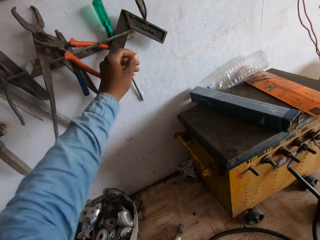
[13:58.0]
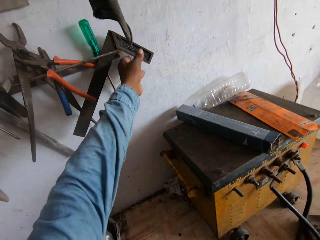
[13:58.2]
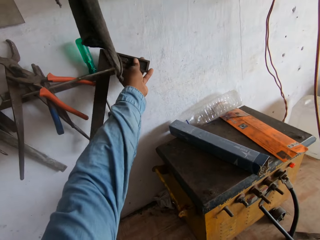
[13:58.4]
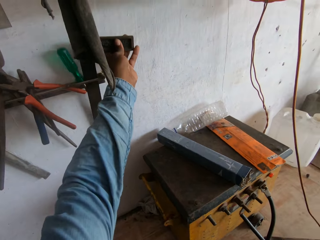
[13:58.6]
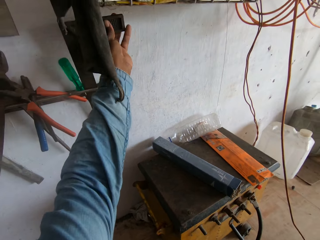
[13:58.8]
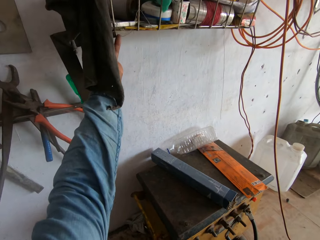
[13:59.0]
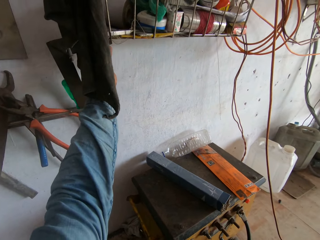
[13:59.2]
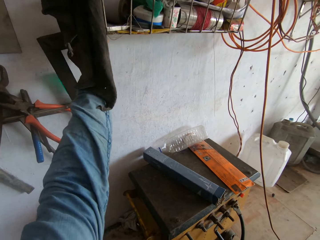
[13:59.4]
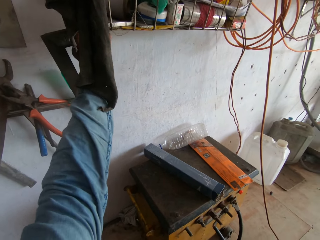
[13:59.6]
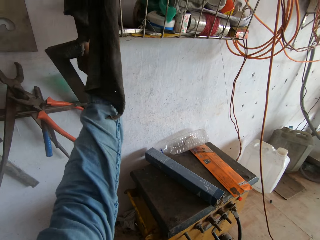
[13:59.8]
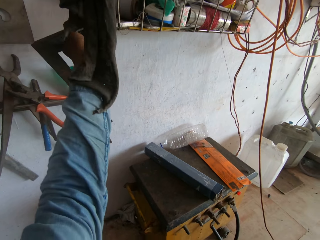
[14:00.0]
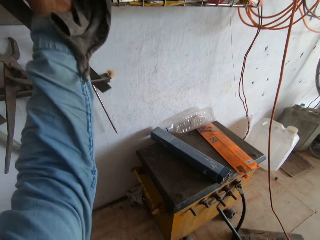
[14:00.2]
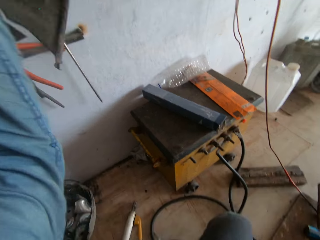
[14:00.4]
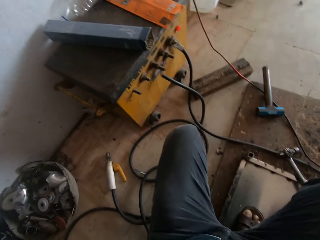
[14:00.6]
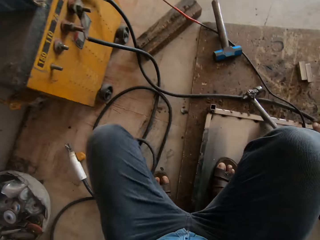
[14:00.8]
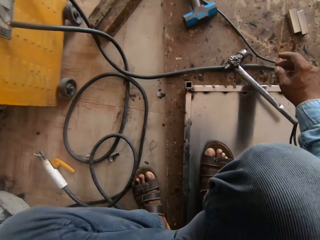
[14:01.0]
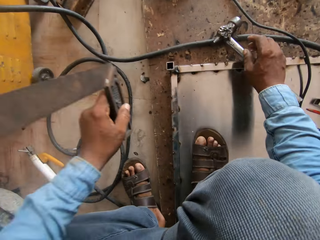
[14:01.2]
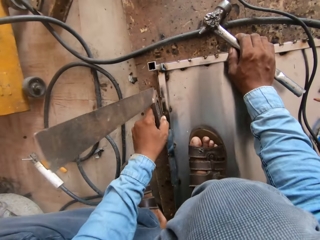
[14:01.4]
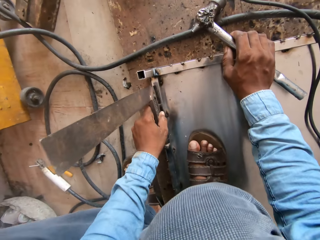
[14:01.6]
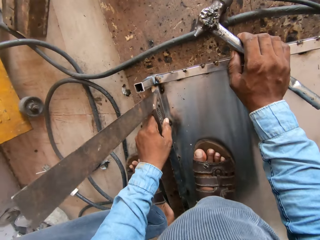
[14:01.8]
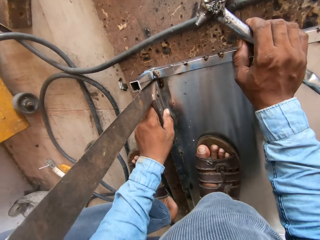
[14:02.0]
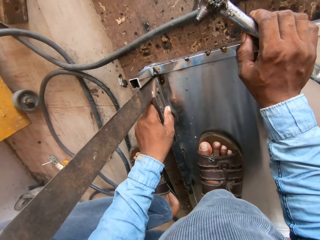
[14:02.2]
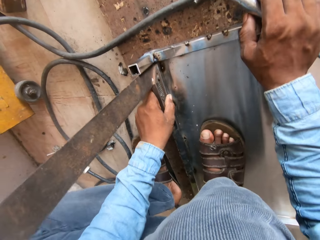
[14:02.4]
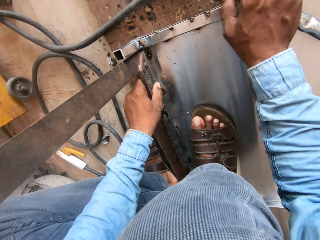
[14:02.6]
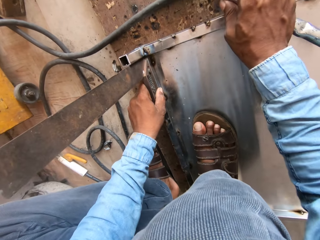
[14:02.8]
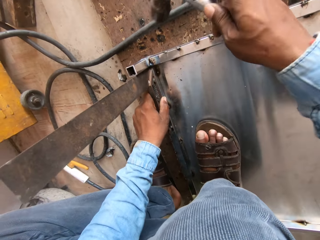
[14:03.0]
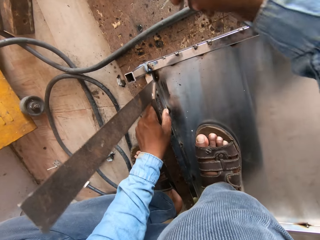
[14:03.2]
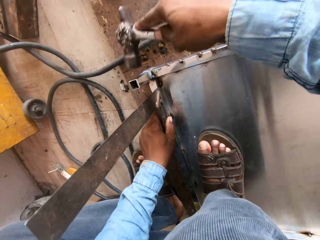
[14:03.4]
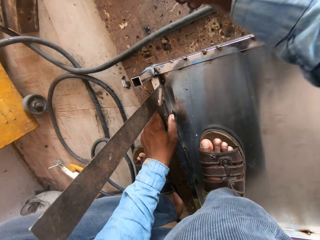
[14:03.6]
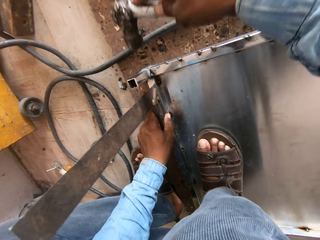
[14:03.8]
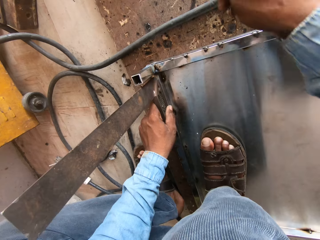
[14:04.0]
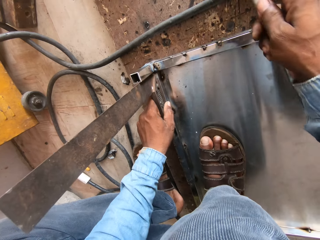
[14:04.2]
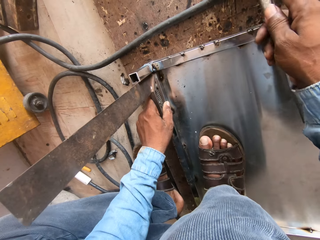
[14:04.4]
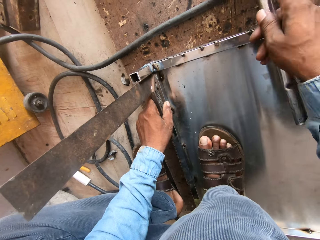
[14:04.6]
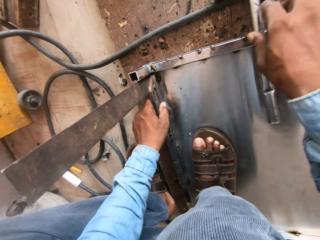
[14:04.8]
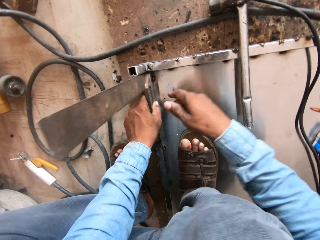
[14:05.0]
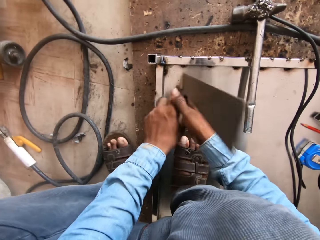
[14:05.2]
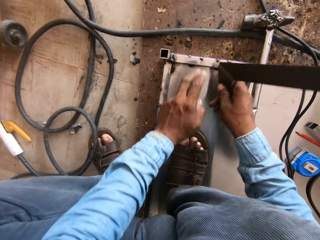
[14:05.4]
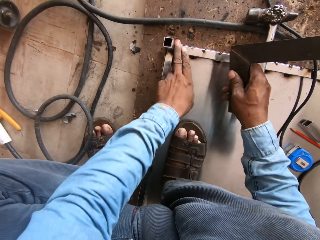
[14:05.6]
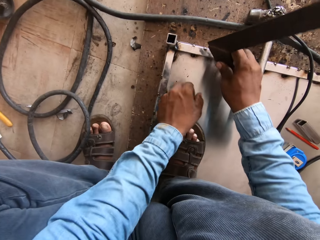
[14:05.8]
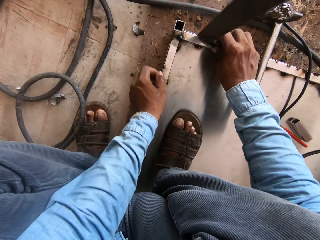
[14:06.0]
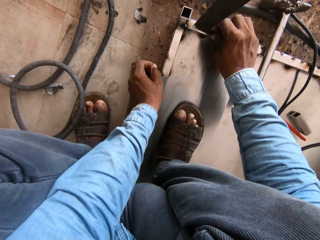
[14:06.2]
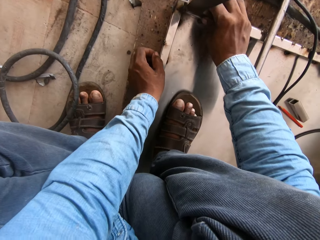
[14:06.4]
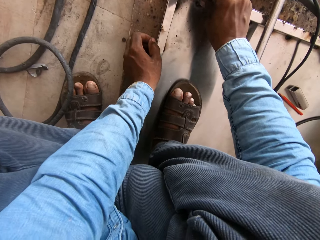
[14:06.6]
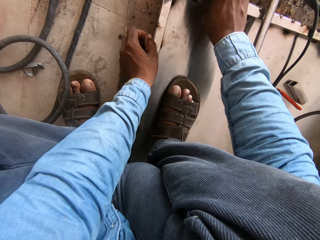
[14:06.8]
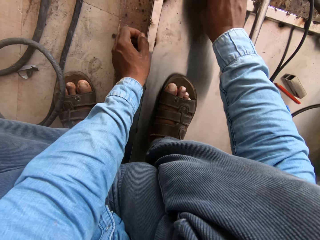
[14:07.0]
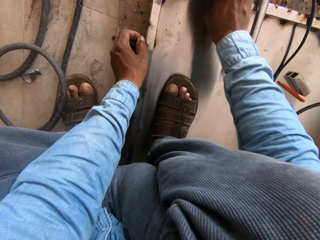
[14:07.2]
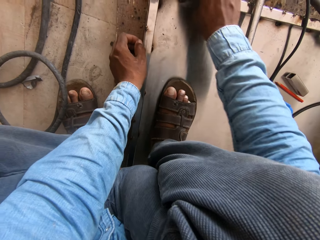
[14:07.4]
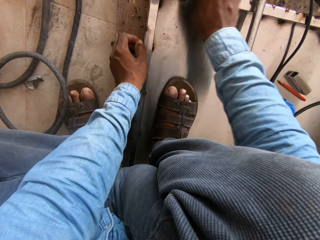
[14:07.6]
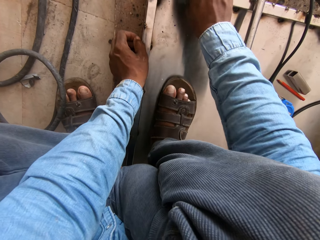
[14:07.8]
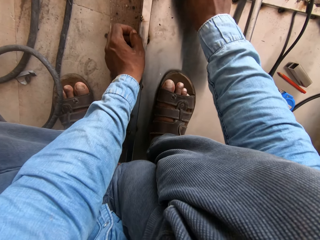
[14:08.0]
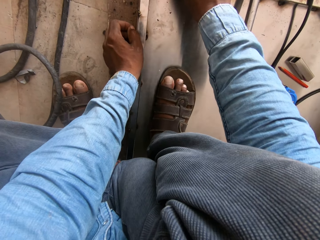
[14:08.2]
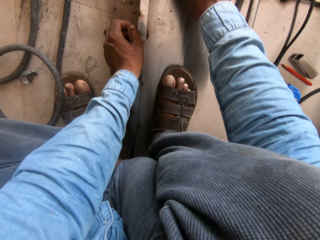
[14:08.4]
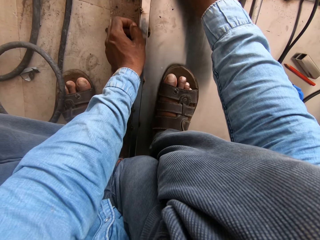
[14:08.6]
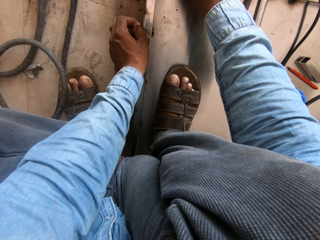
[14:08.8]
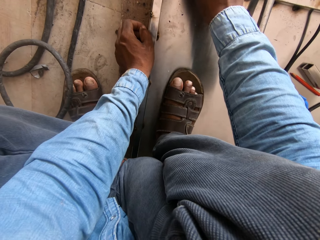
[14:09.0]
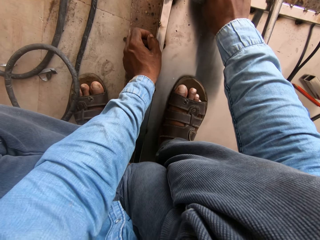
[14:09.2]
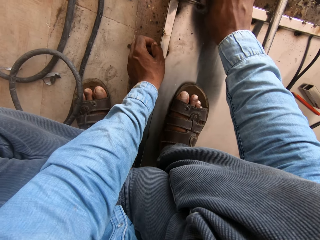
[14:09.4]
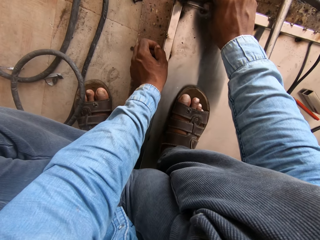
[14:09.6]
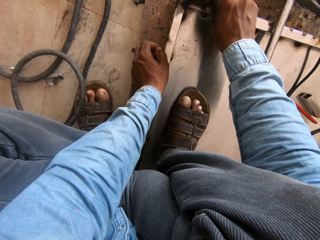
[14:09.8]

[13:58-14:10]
The camera wearer picks up a square. They hold the square. They measure on the metal. They hold the square with the right hand.

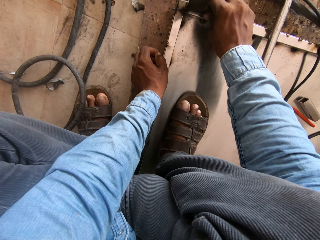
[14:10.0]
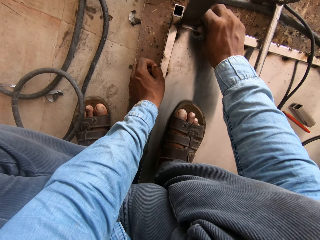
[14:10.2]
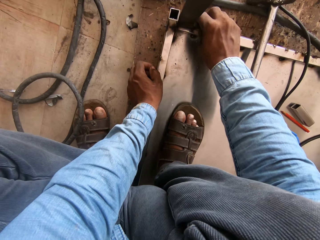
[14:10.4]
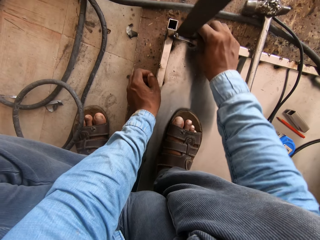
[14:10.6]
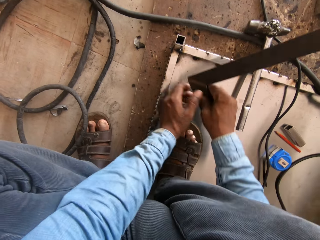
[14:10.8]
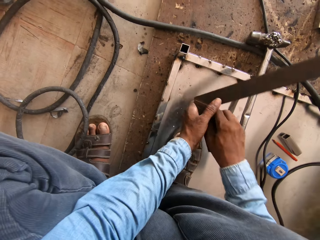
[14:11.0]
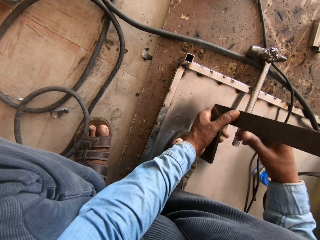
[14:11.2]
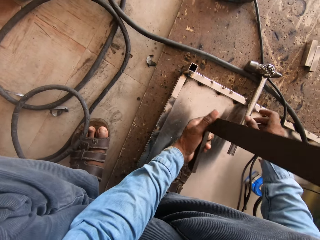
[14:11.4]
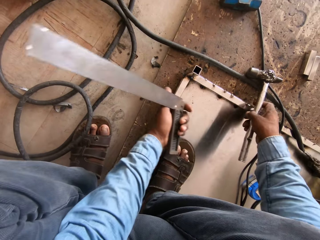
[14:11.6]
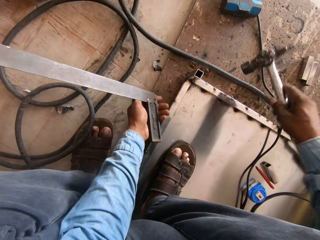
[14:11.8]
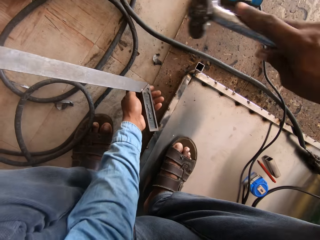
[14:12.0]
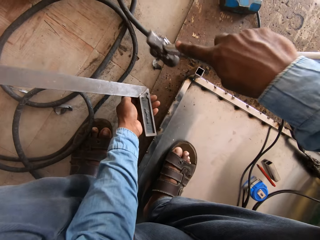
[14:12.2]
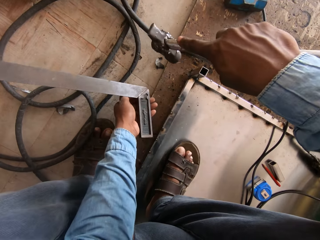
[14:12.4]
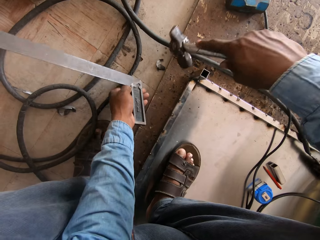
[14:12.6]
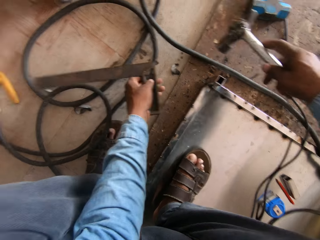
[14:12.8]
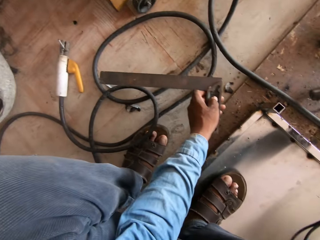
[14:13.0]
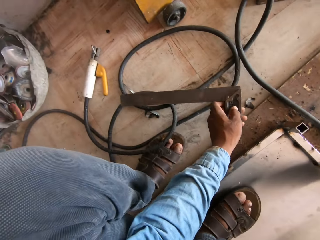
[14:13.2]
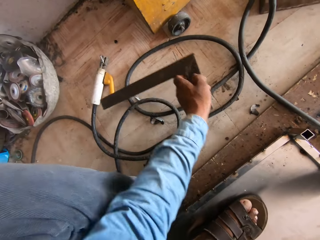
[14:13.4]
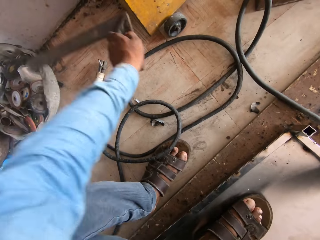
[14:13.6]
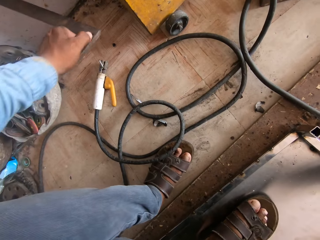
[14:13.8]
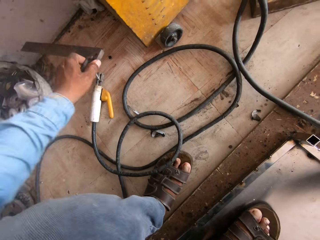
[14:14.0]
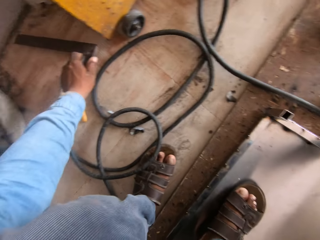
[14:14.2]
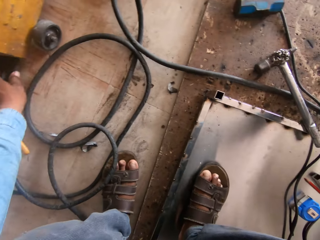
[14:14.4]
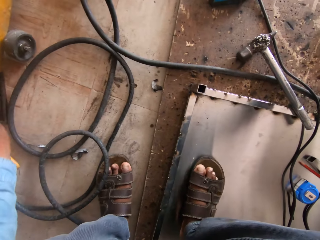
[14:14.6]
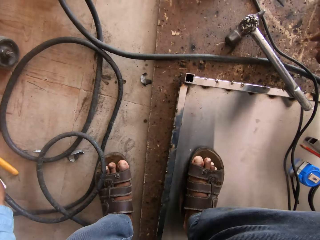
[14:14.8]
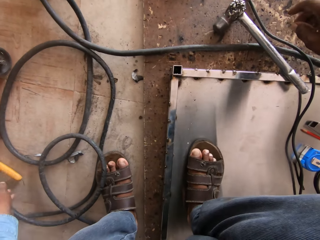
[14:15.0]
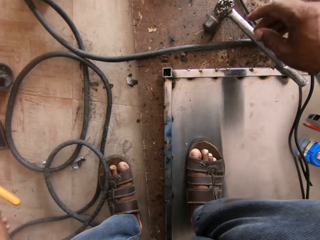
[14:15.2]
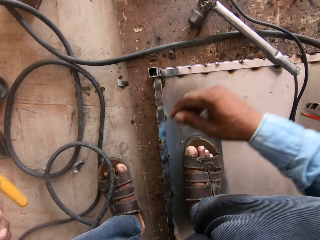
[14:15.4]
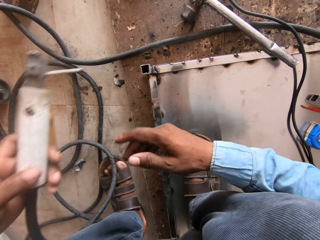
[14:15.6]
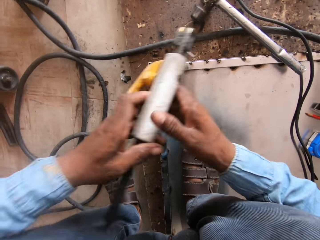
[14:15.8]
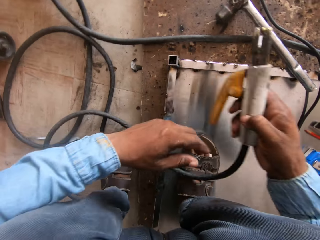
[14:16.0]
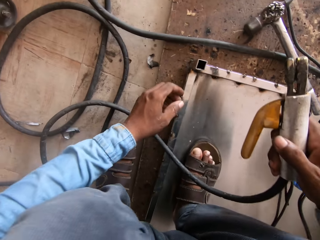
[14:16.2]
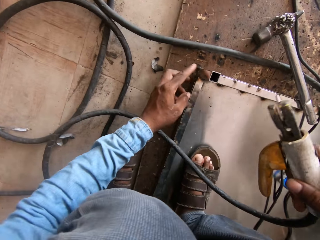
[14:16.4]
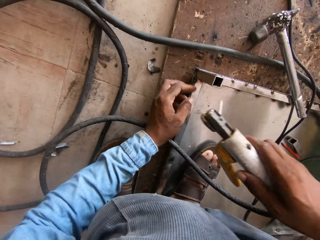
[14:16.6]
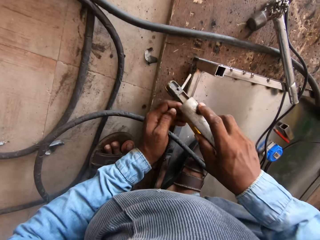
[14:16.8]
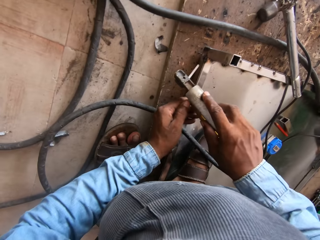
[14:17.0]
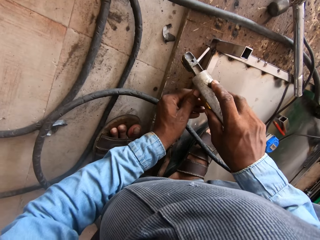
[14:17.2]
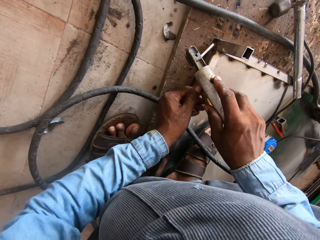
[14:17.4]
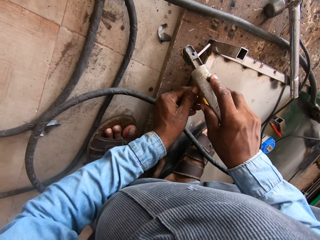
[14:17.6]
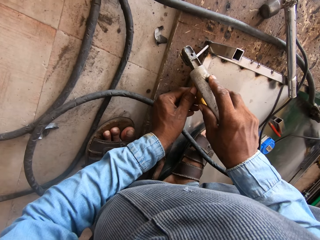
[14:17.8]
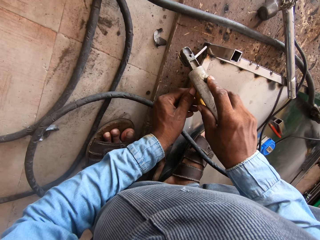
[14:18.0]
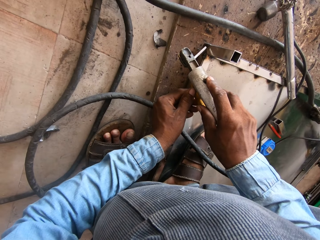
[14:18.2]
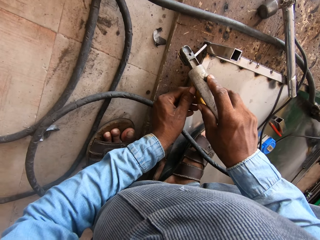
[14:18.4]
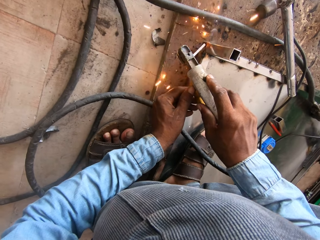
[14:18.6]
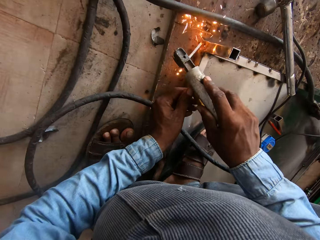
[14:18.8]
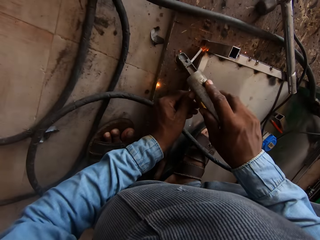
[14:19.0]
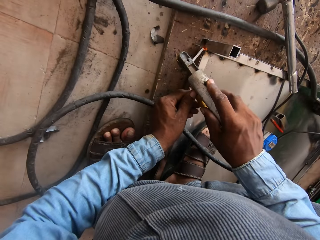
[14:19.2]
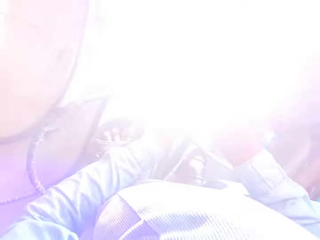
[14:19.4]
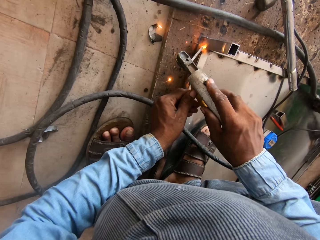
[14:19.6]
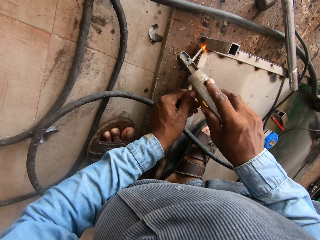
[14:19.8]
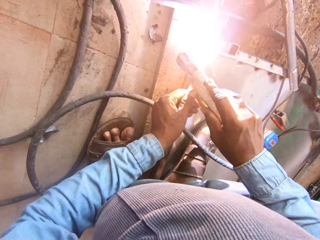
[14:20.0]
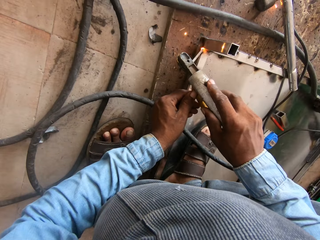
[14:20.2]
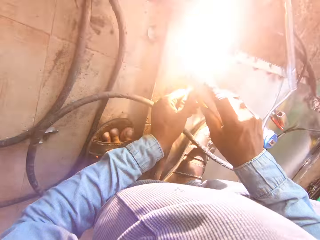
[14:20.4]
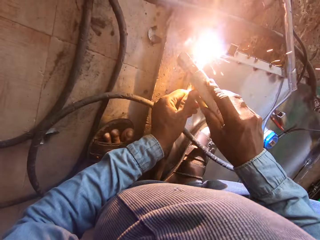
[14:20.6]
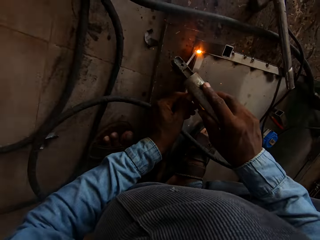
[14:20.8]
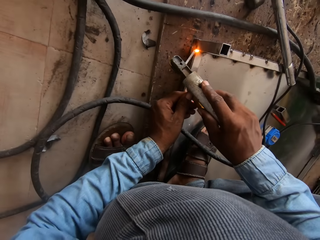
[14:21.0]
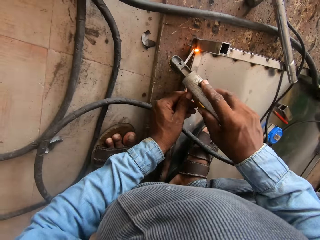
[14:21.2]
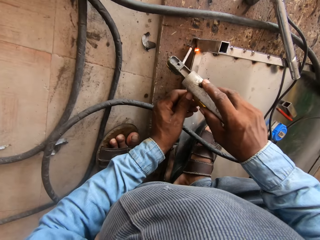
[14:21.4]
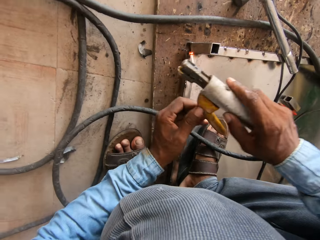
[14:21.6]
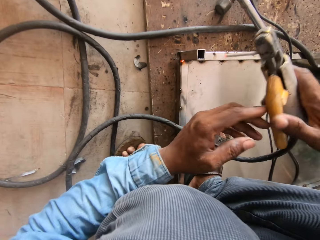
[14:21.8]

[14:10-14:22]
The camera wearer holds the square with the left hand. They hold the hammer. They put the square on the floor. They hold the electrode holder with the left hand. They hold the electrode holder with the right hand. They hold the electrode holder with both hands. They weld on the metal.
